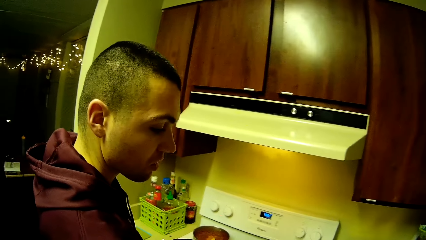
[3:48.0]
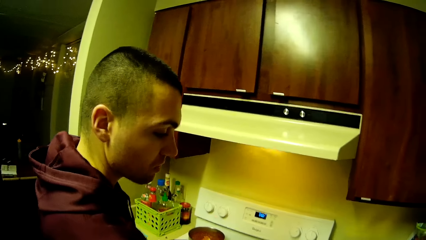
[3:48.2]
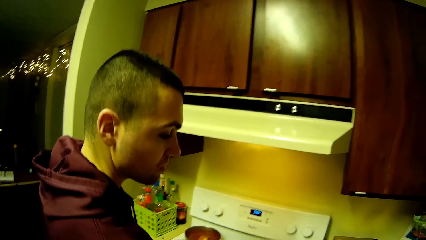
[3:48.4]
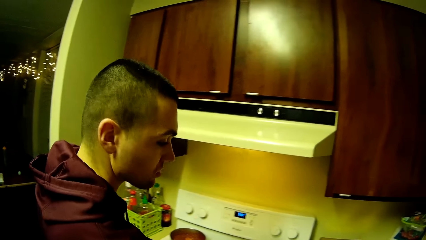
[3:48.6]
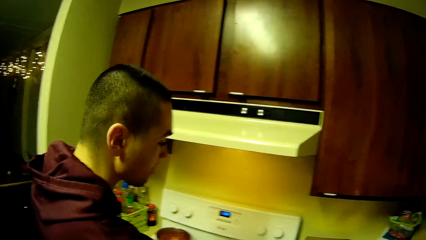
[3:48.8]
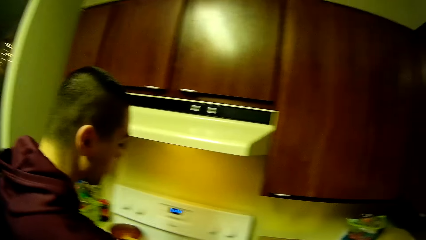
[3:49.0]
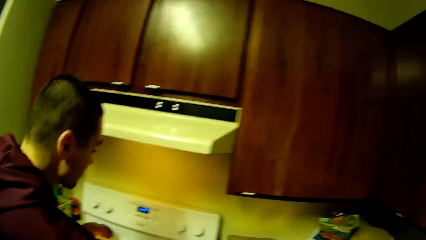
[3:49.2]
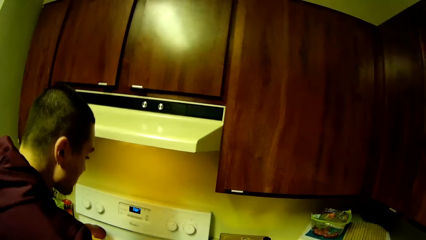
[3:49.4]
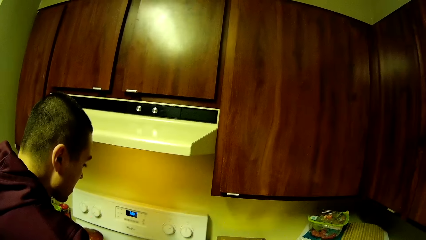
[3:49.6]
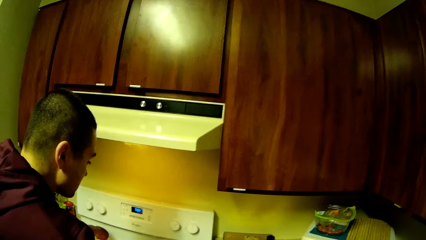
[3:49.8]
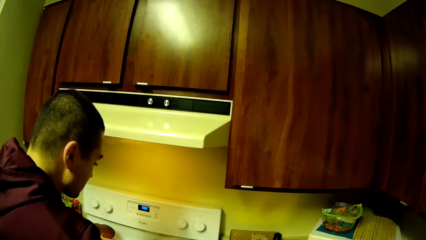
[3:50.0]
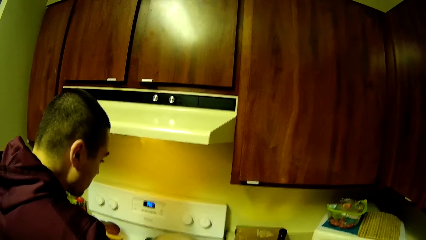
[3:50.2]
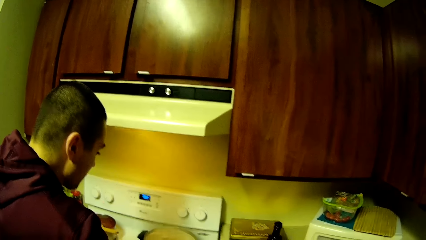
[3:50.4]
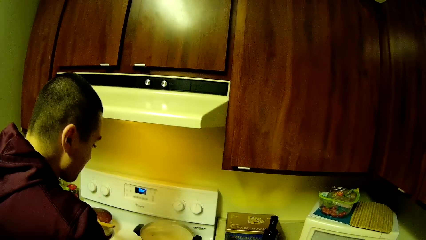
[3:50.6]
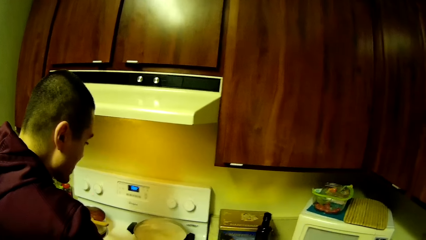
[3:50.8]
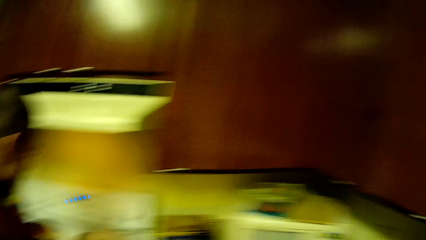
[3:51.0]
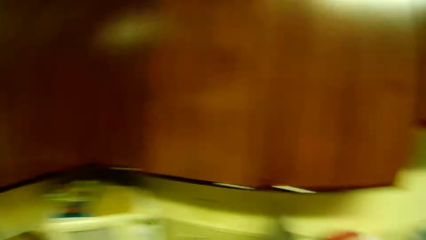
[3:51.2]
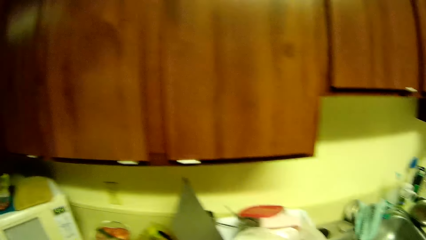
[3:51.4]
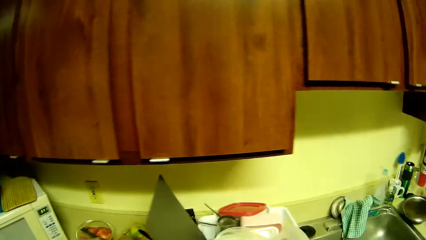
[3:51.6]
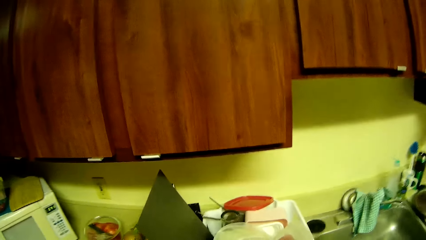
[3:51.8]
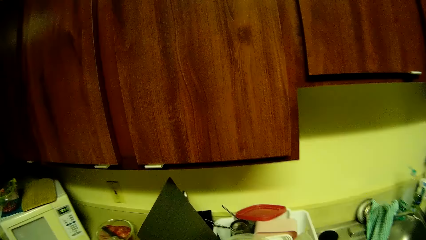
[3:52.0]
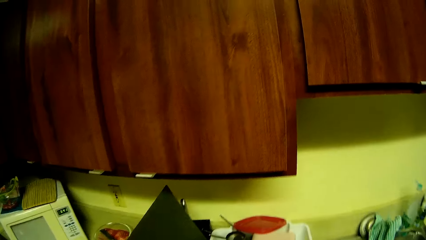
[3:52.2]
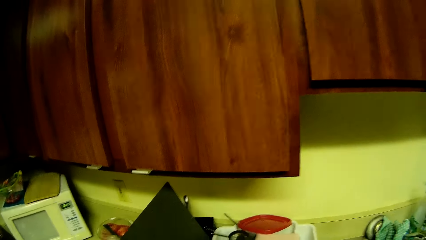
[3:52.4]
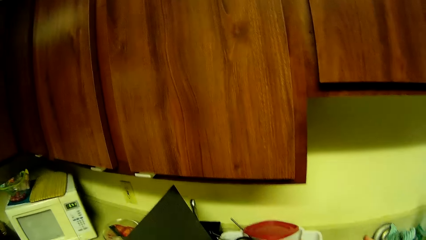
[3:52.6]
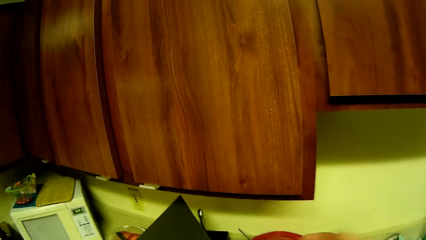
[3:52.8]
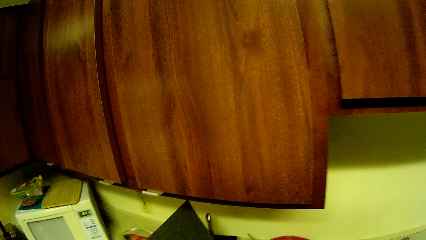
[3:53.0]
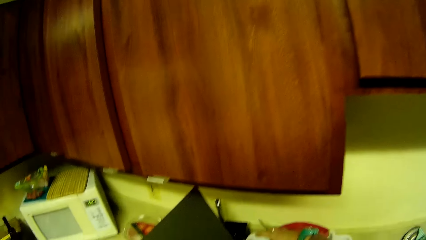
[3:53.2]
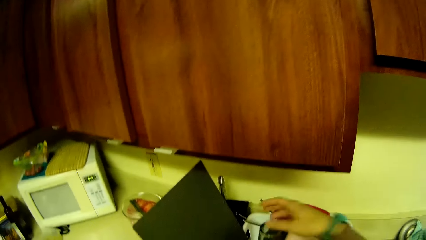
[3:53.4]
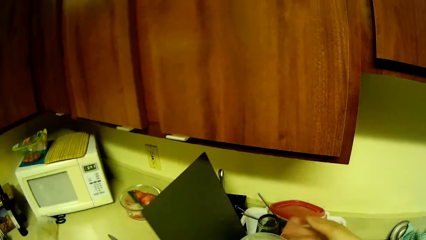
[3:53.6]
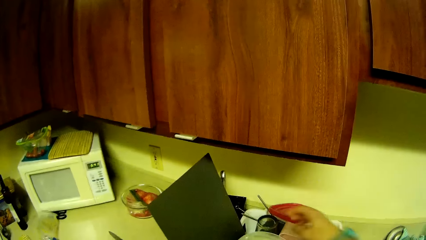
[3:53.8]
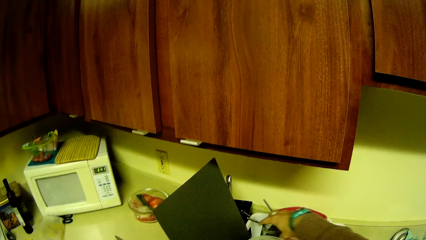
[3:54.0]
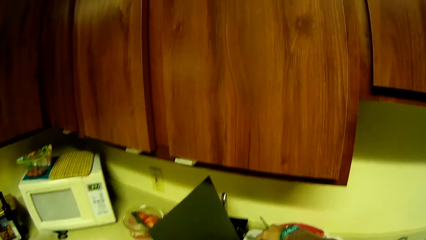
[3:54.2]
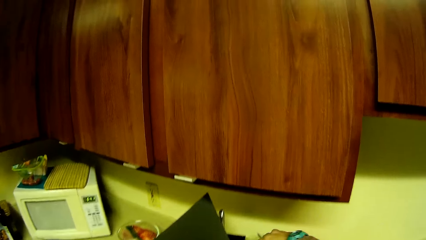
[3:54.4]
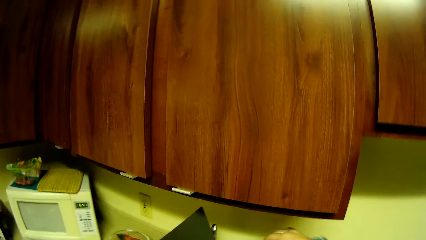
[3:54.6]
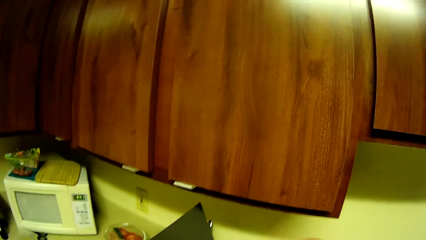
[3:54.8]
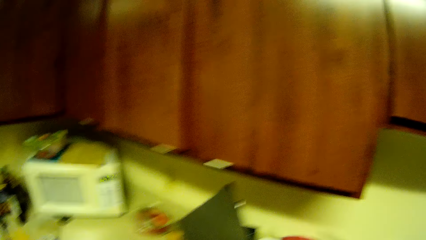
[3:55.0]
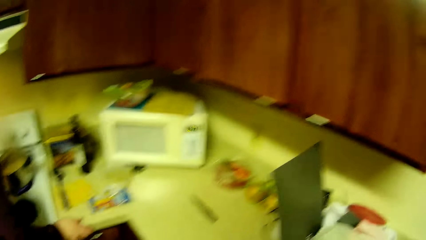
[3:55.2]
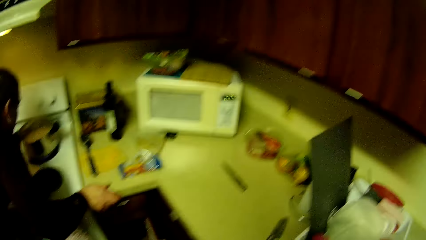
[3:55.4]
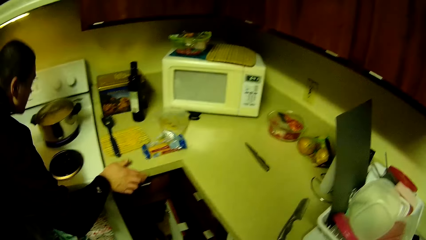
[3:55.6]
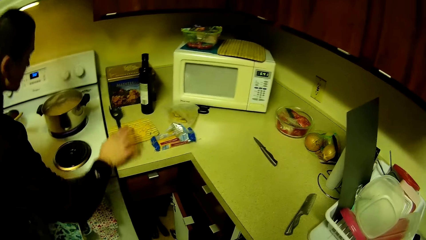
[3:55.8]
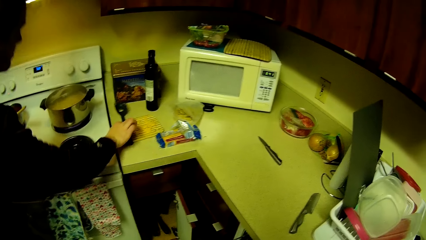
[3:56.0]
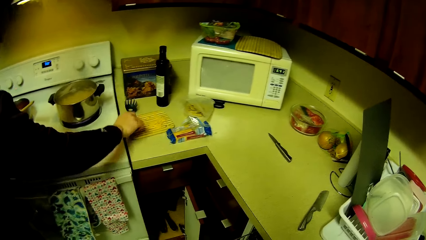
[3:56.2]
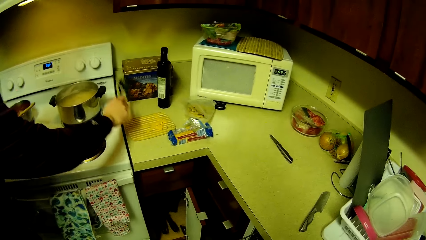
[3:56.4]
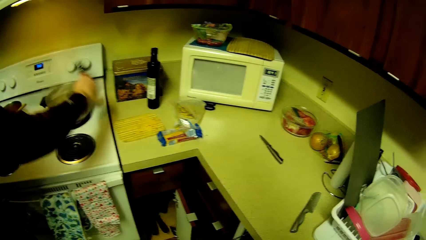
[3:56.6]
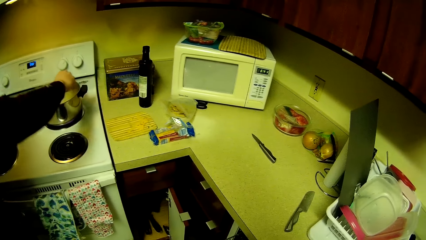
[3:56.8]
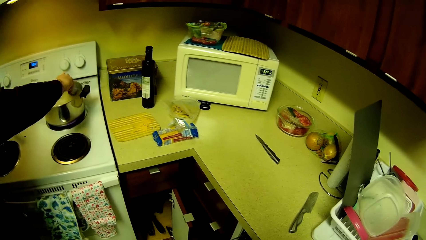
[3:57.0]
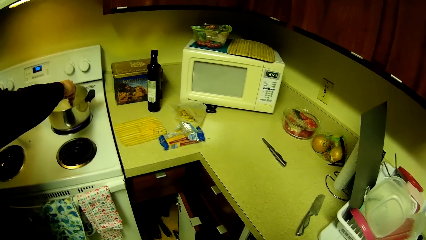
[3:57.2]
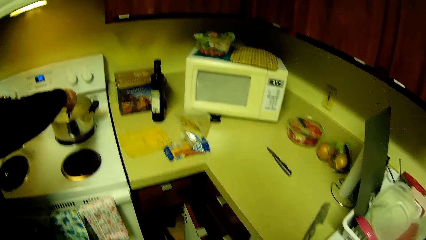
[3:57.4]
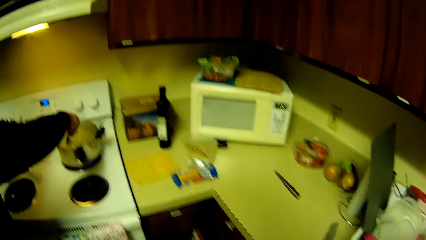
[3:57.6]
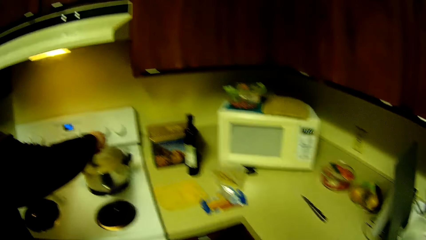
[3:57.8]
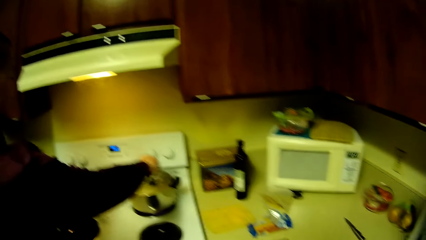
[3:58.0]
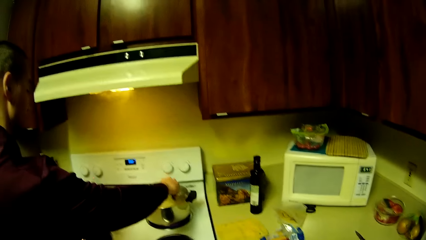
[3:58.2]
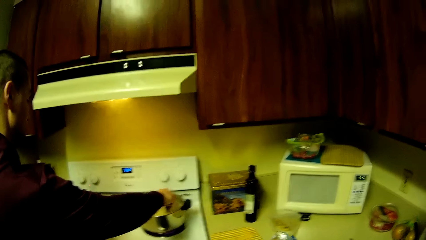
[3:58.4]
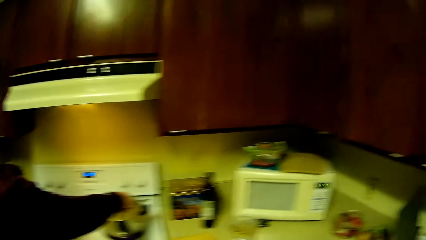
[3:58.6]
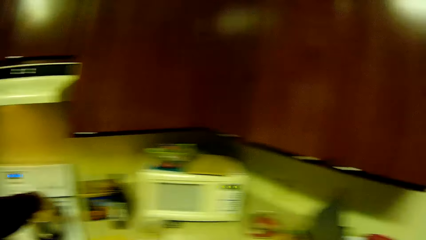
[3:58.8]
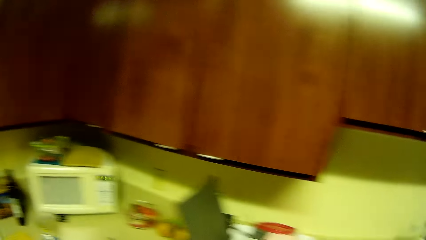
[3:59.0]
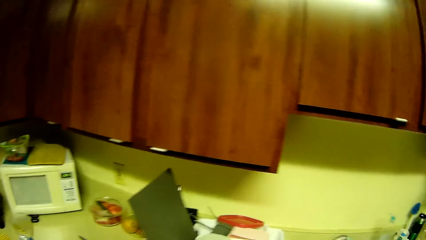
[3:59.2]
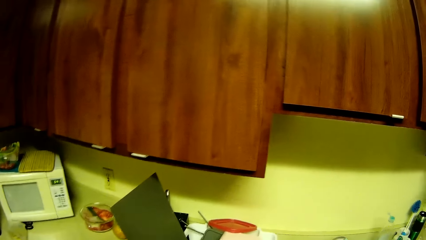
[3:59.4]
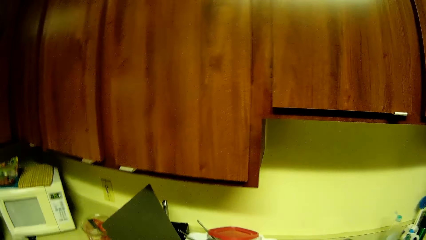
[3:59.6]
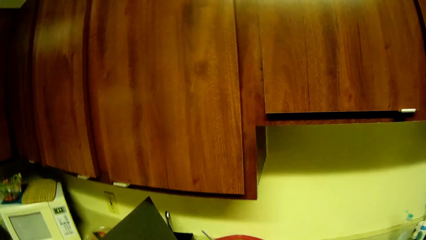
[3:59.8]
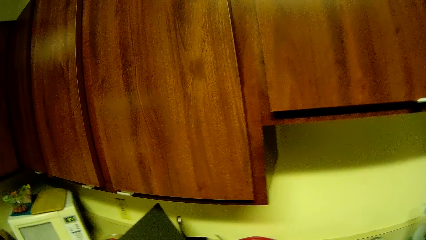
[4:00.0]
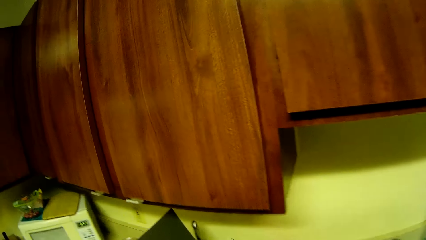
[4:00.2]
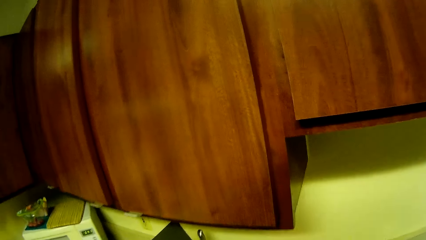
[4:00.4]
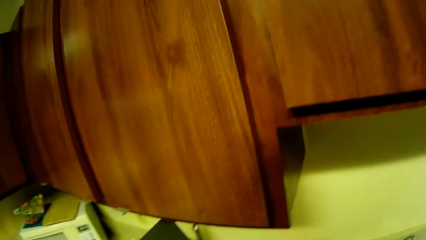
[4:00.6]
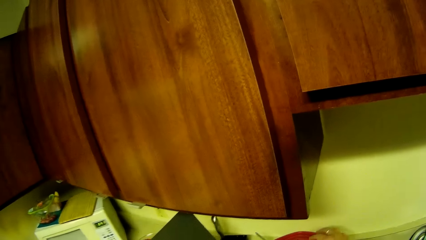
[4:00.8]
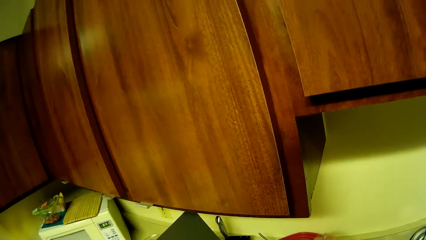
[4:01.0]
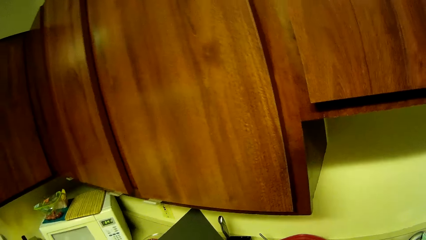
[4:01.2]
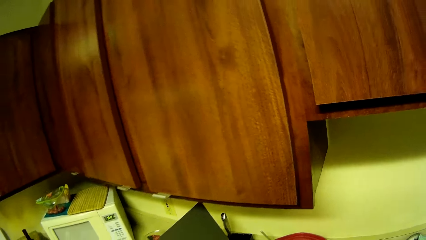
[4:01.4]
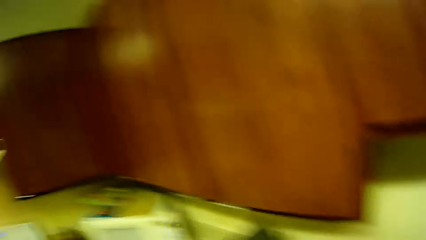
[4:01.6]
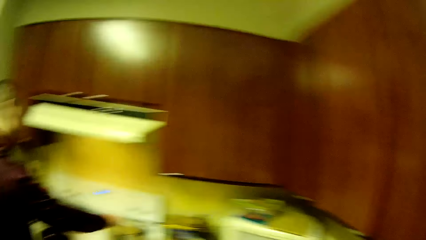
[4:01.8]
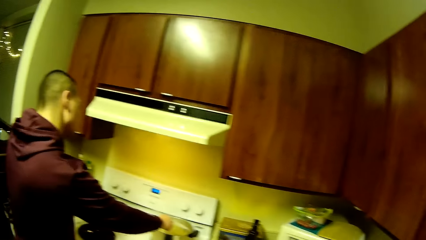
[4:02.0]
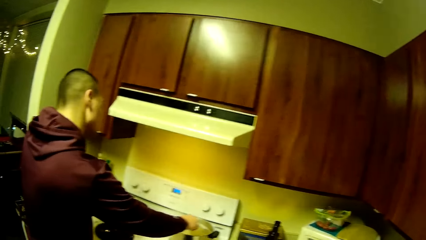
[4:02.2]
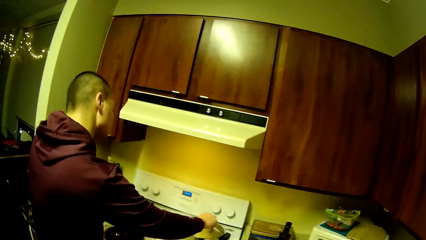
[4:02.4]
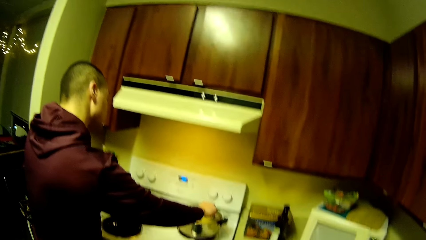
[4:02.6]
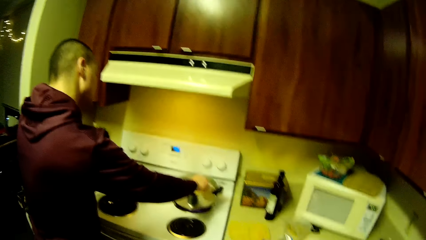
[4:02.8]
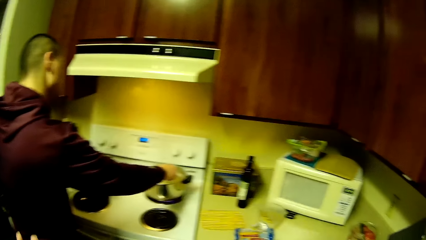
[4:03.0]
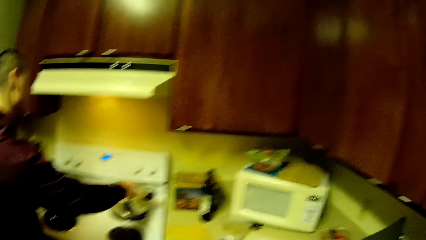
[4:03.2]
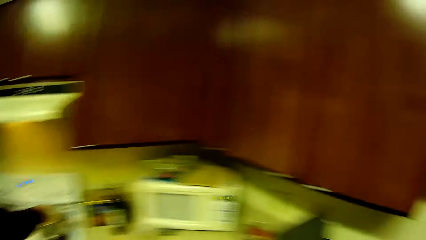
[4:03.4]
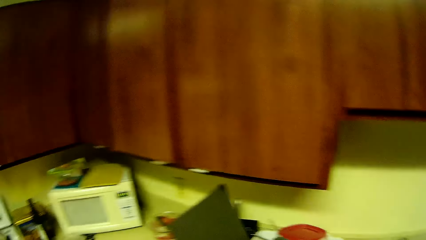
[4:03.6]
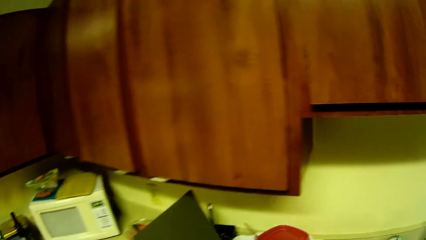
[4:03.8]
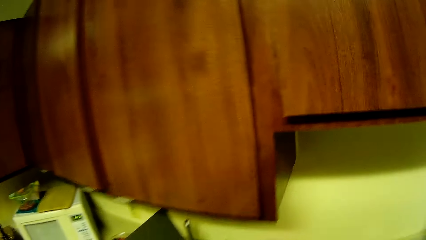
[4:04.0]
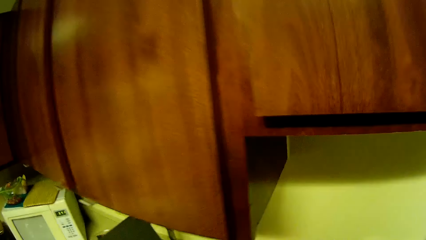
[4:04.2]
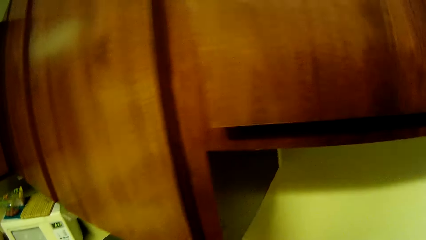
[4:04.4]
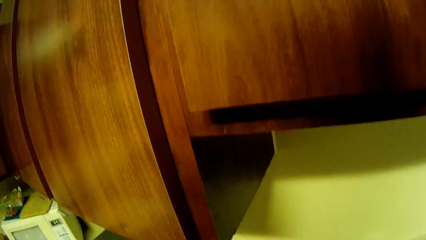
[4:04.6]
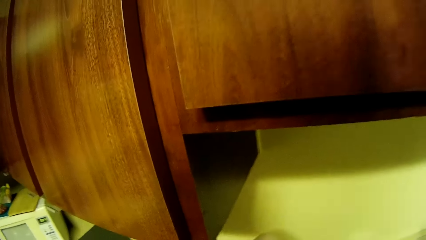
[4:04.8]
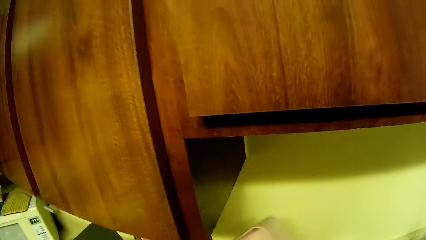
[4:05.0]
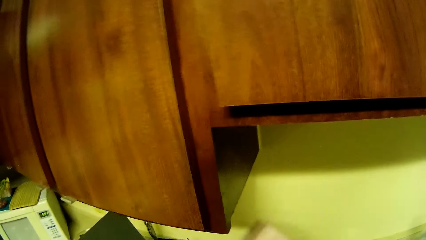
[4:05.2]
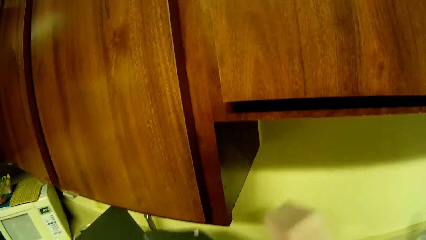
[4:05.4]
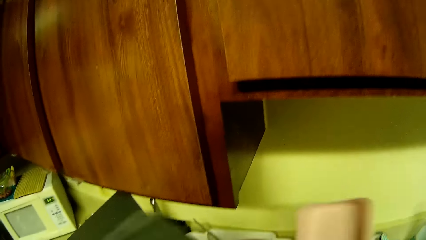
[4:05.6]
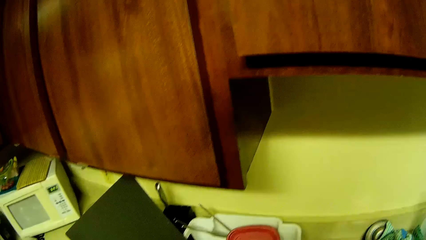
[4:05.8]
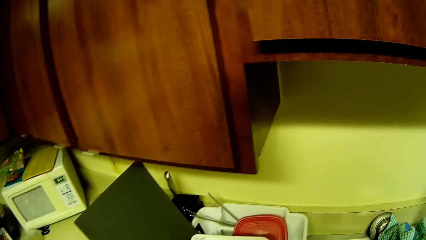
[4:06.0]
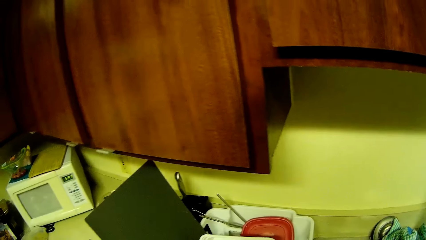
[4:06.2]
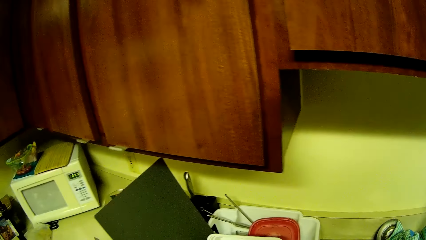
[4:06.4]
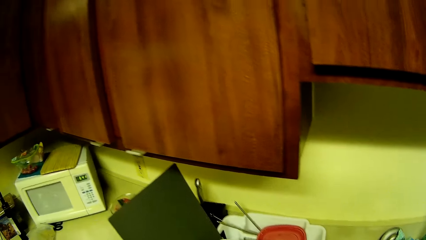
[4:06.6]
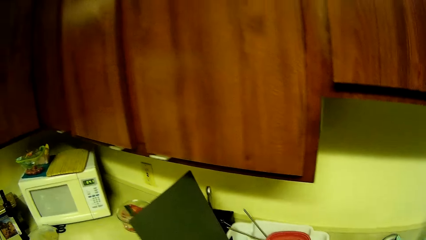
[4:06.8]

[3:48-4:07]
The camera wearer attempts to pick up a glass cup from the kitchen counter with her right hand. She picks up the glass cup from the kitchen counter with her right hand. A man picks up the cooking spoon from the kitchen counter with his right hand. The man stirs the content of the first pot on the cooker with the cooking spoon. The camera wearer touches a plastic container with her right hand. The man stirs the food. The camera wearer picks up a plastic plate and its cover or a bag with her hands.
